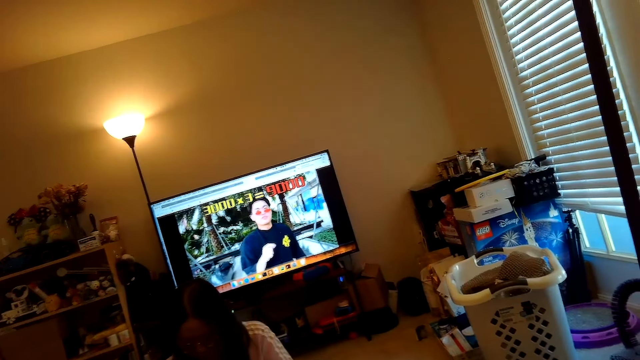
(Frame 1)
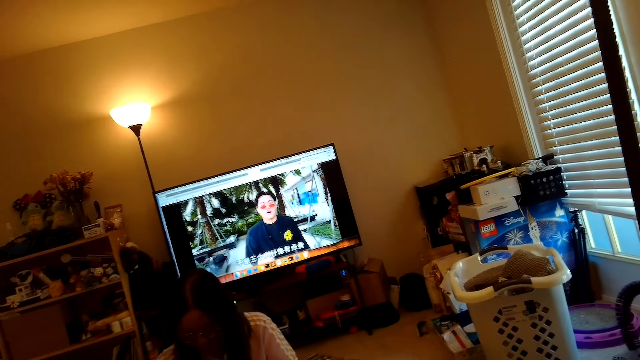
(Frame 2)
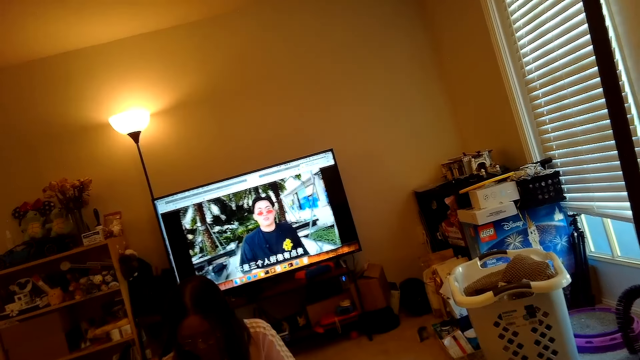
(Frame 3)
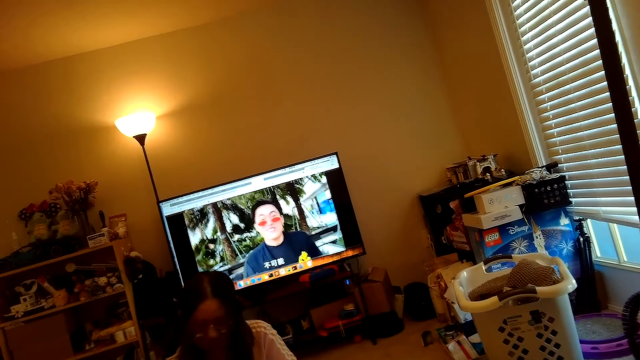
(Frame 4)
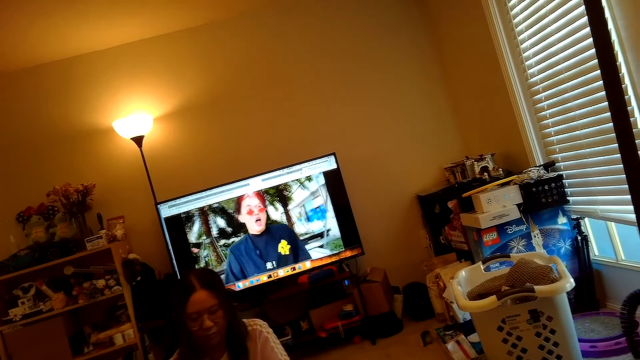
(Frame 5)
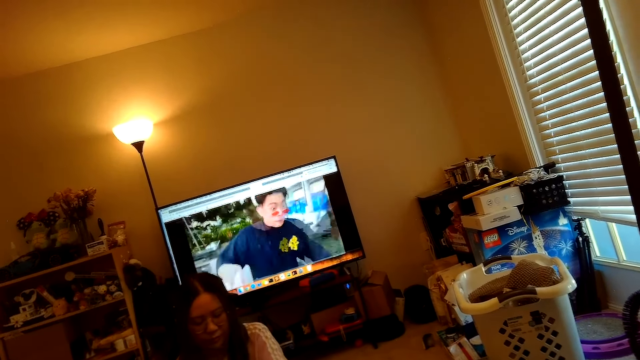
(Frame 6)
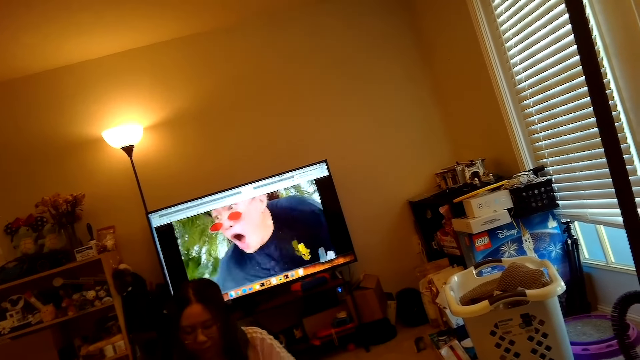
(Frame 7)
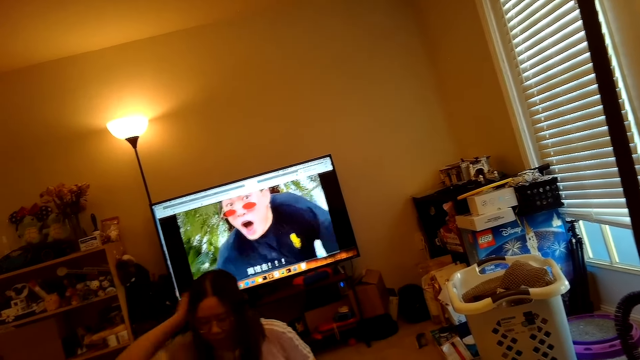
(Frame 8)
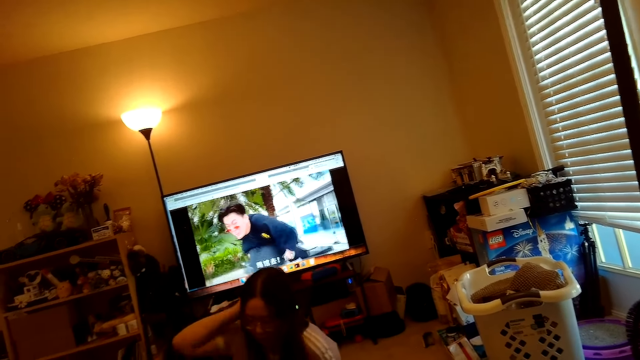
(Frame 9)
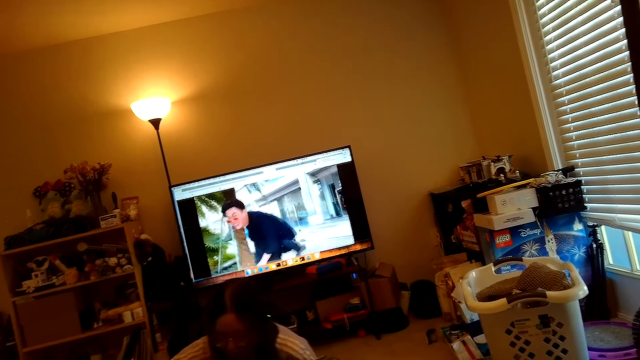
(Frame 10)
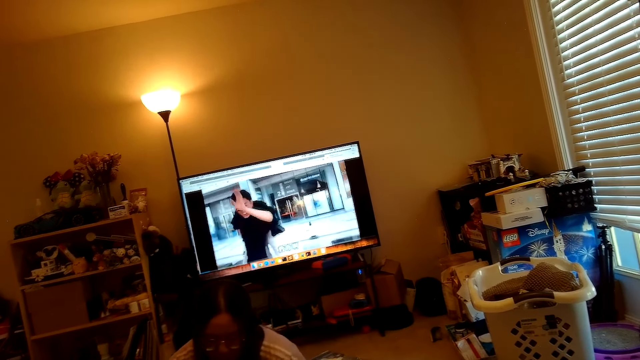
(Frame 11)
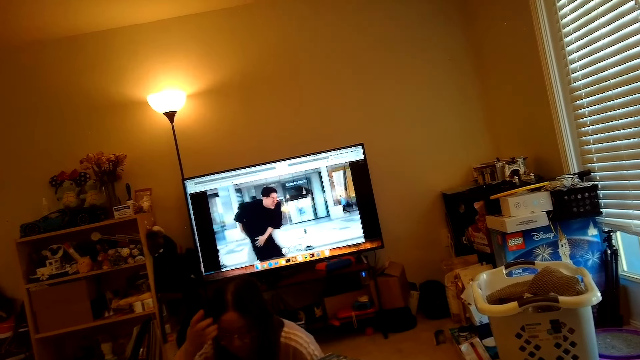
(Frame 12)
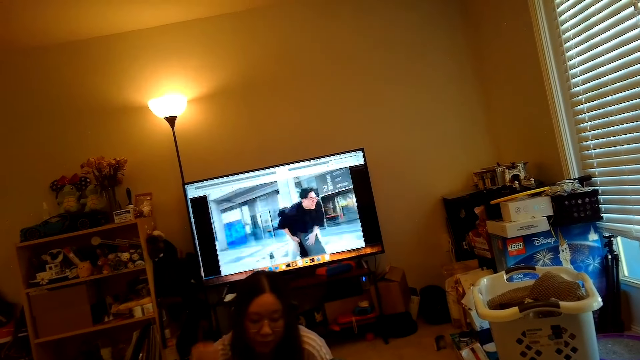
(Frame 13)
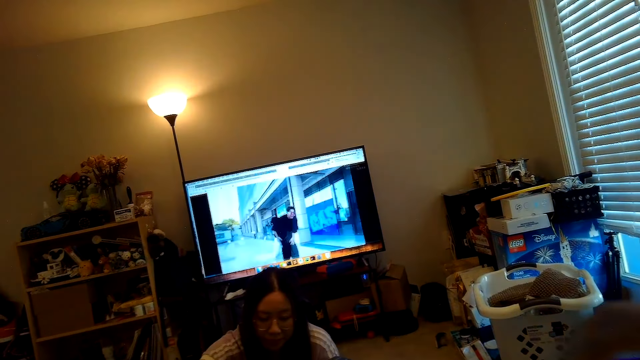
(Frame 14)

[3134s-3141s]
A person dialogues with the camera wearer and another person.

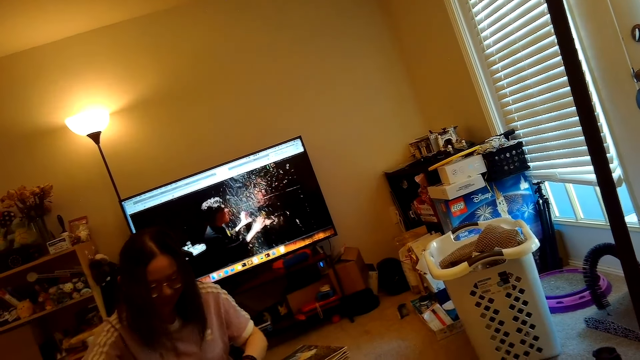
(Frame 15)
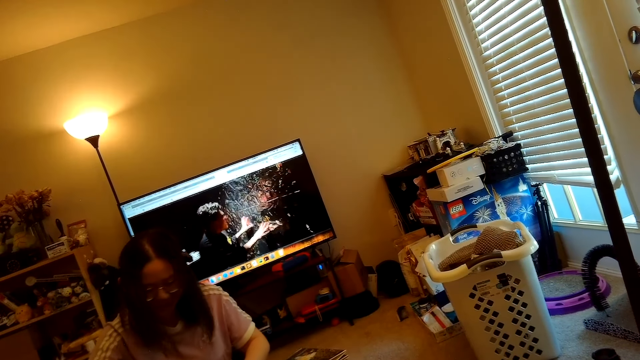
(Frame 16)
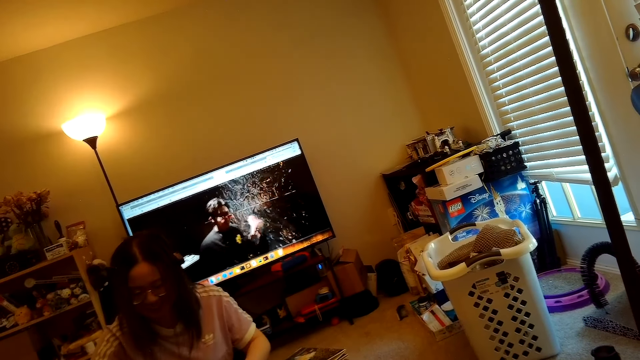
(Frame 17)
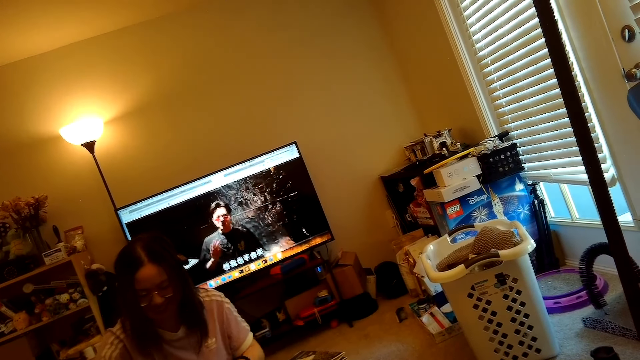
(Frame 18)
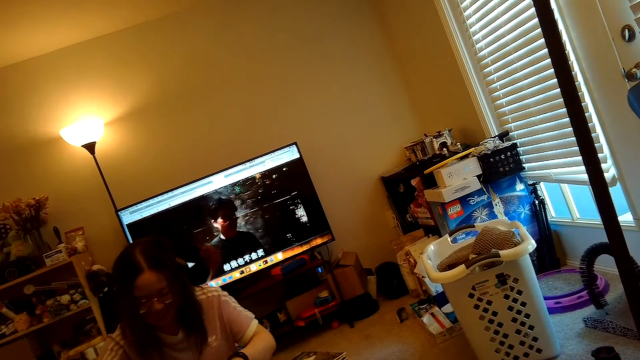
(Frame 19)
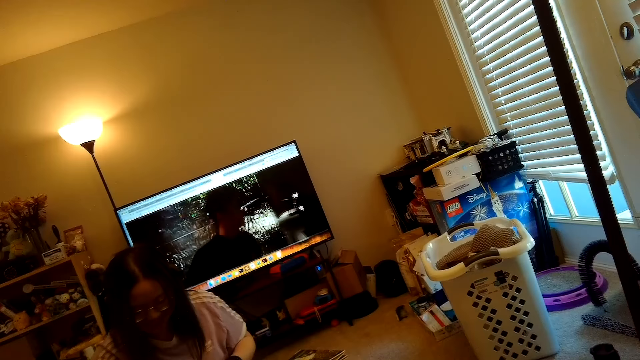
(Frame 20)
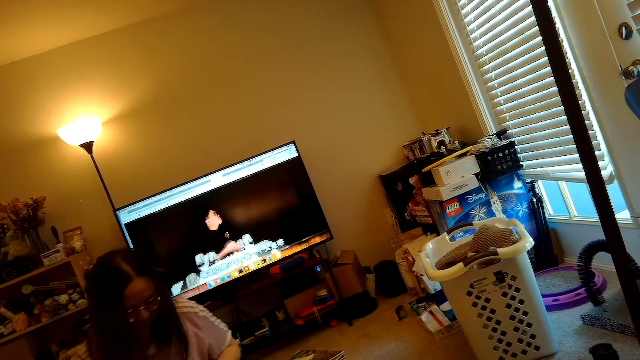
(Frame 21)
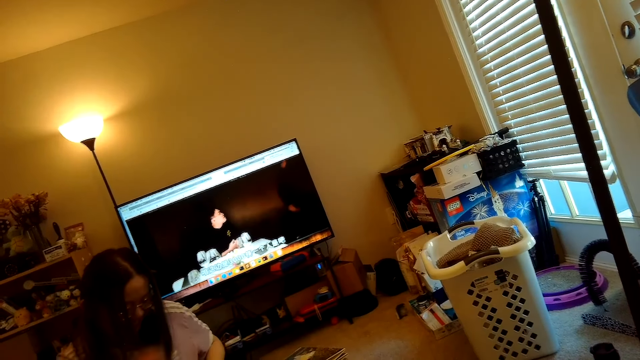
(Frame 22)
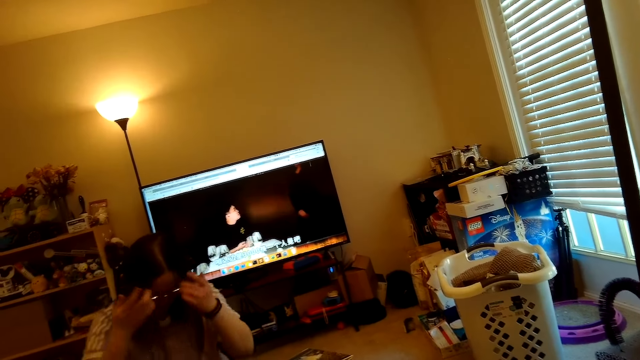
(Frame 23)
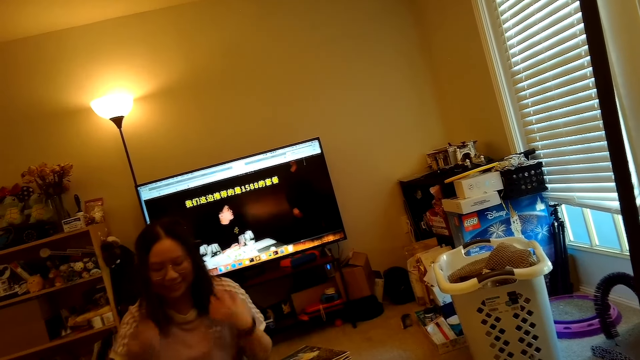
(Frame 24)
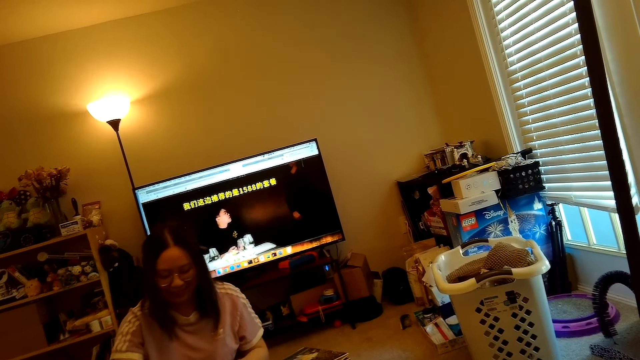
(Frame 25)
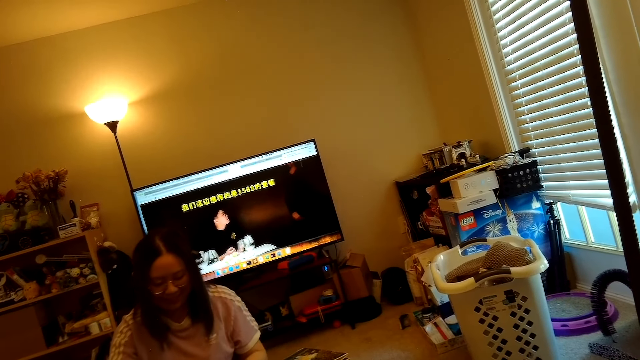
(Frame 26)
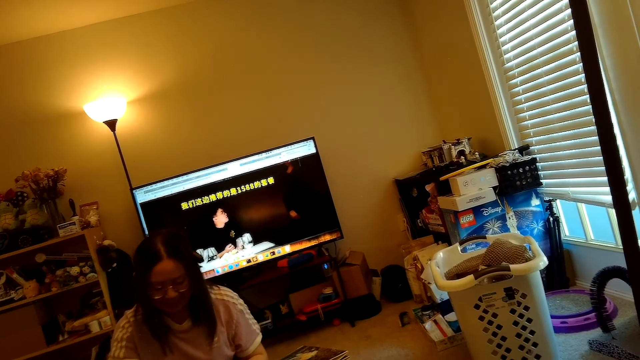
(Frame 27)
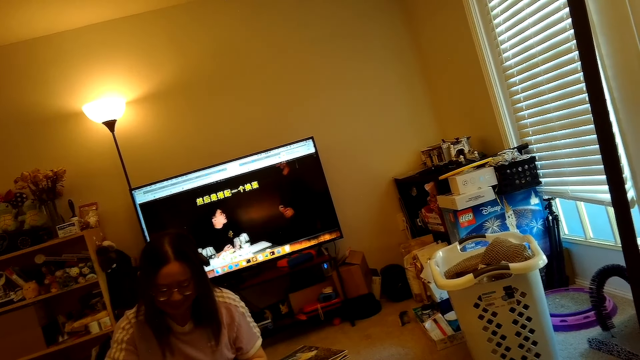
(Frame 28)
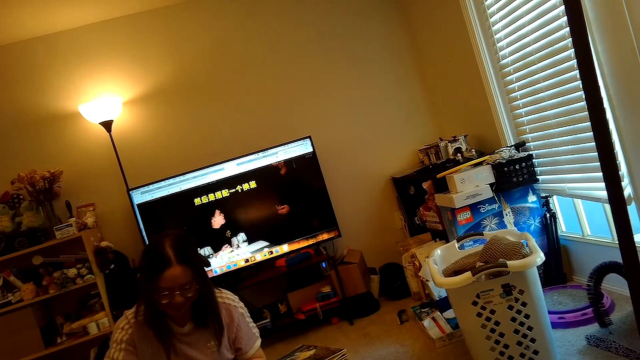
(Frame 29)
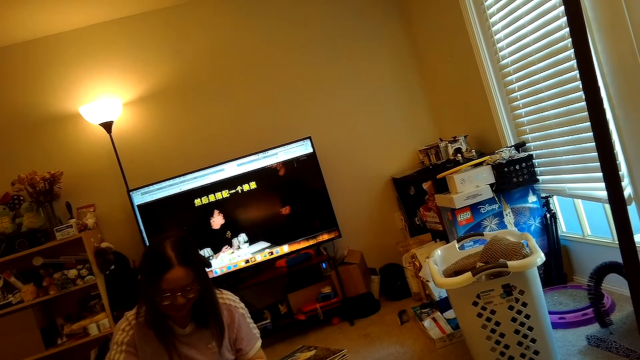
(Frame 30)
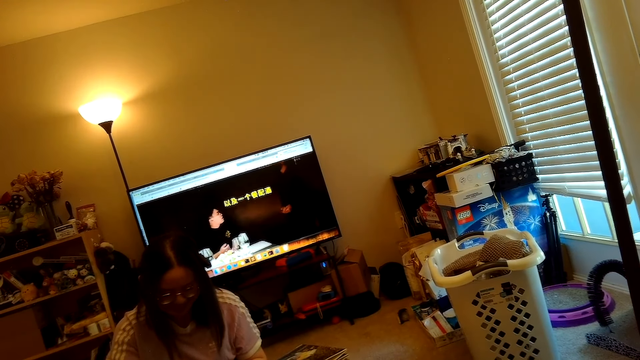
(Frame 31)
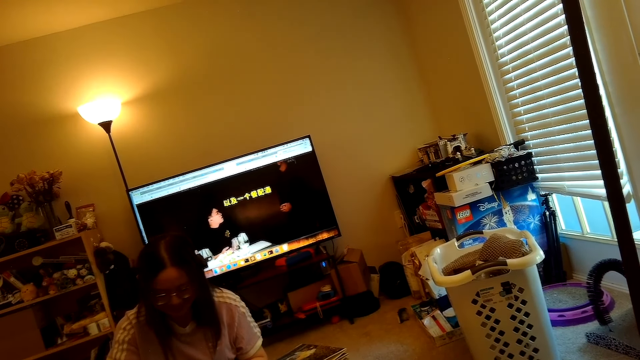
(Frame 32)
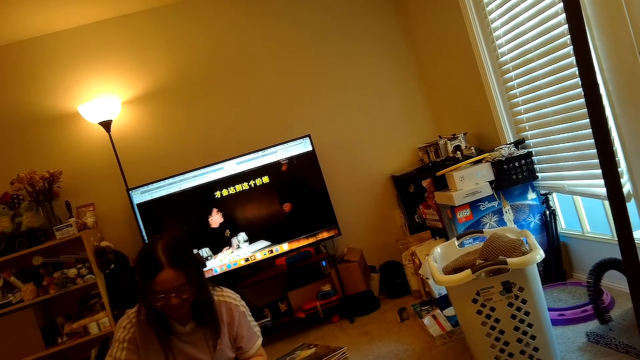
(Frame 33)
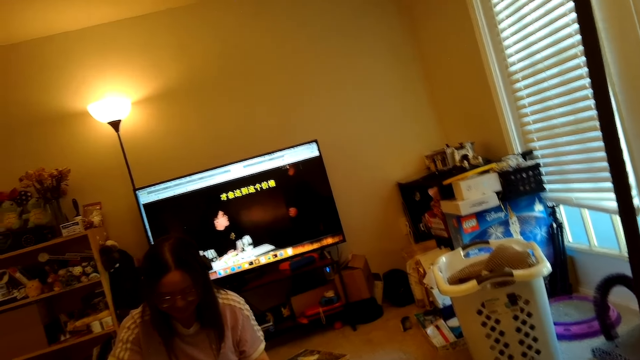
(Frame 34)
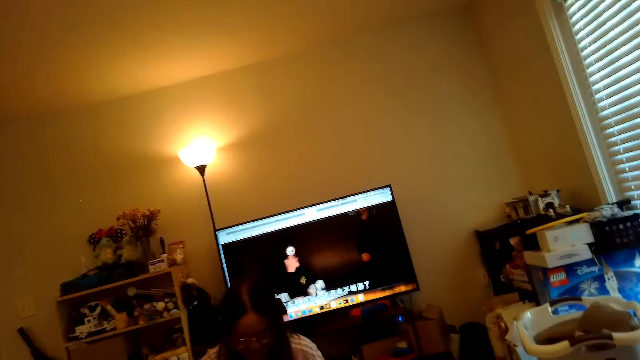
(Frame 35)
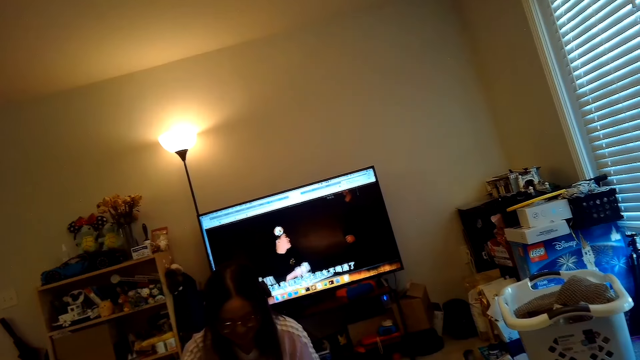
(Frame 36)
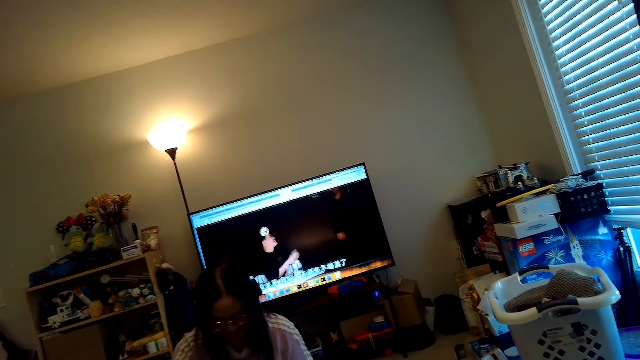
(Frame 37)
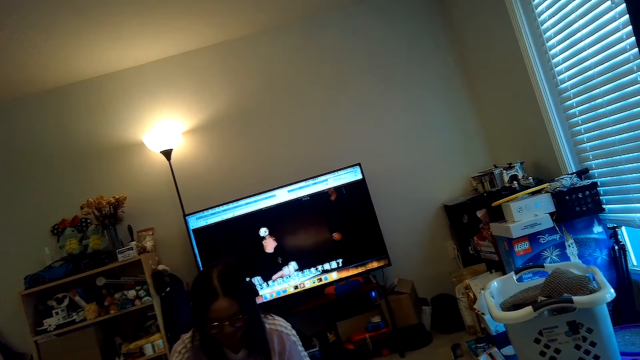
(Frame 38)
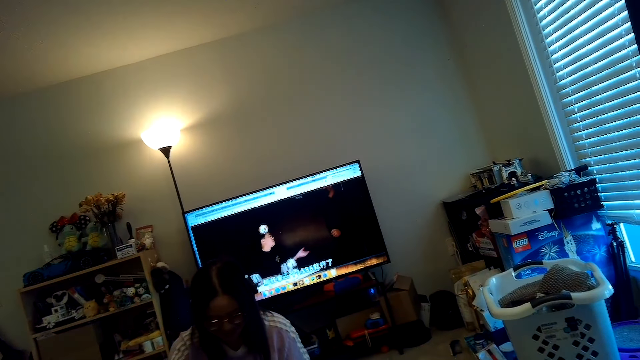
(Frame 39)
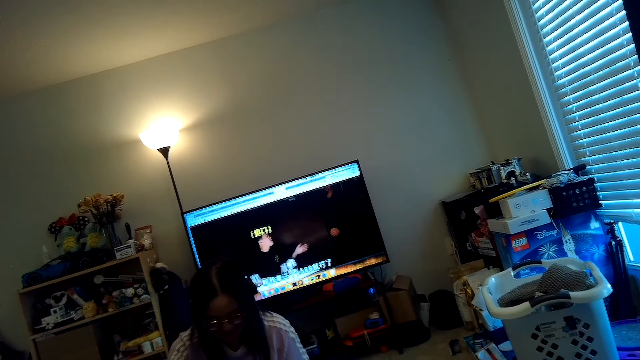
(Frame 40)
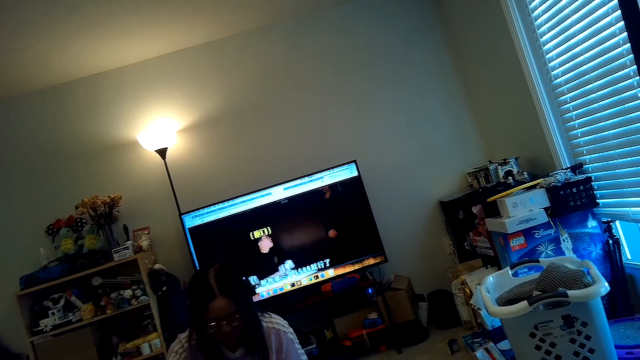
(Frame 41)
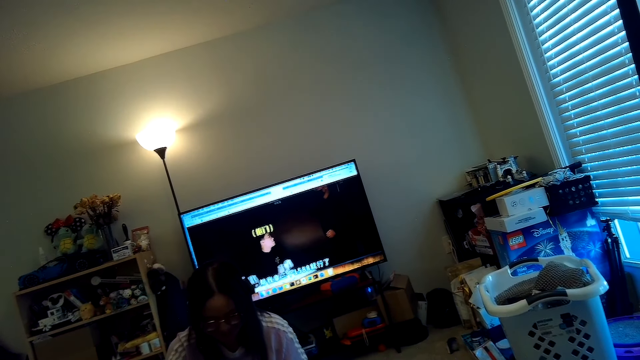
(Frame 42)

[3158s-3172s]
A person talks. The camera wearer watches TV. They look at the person.
